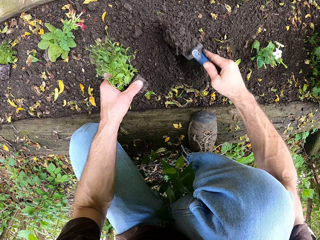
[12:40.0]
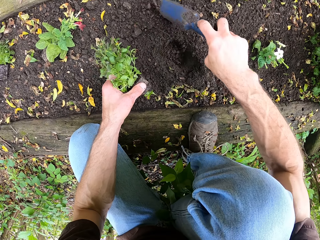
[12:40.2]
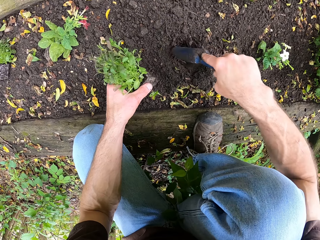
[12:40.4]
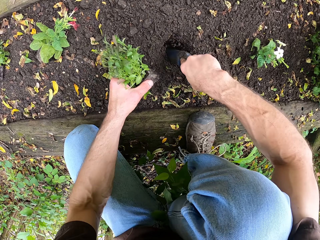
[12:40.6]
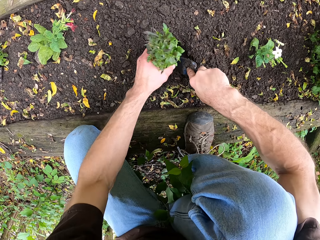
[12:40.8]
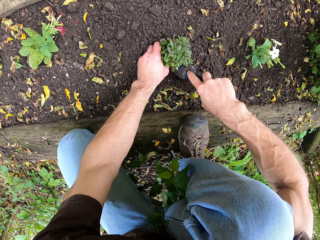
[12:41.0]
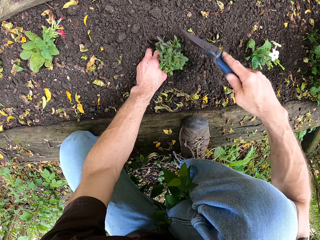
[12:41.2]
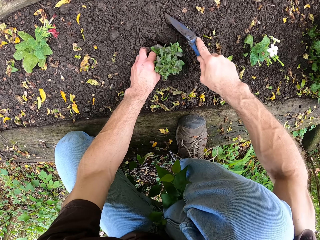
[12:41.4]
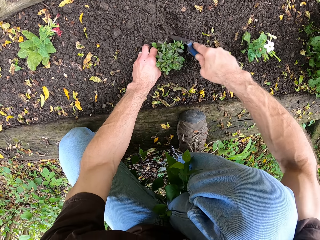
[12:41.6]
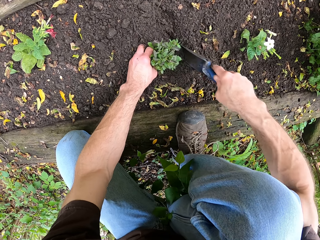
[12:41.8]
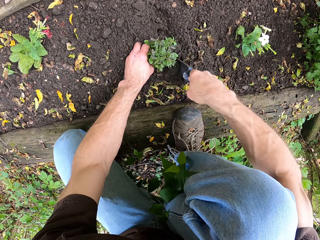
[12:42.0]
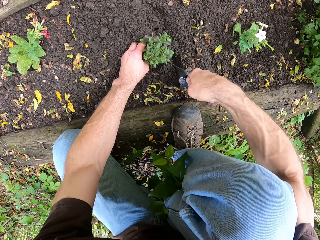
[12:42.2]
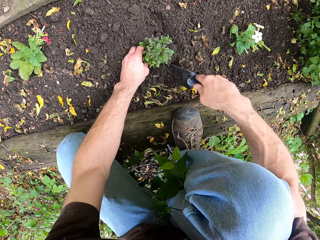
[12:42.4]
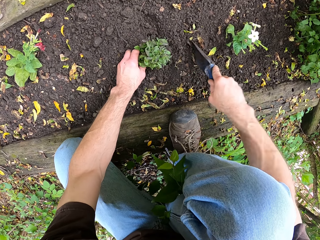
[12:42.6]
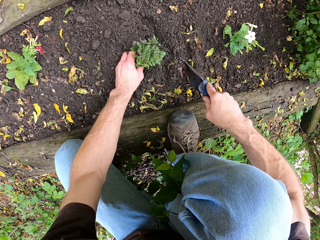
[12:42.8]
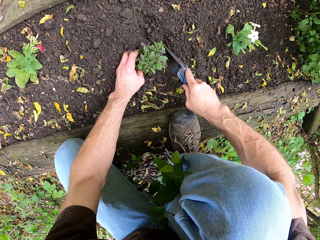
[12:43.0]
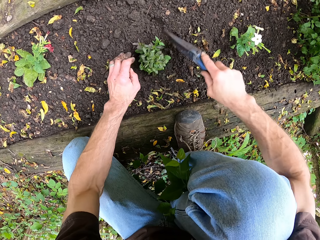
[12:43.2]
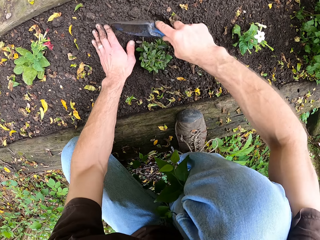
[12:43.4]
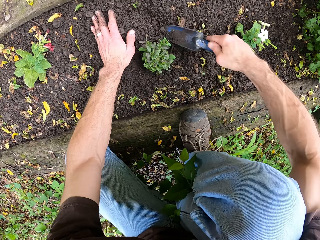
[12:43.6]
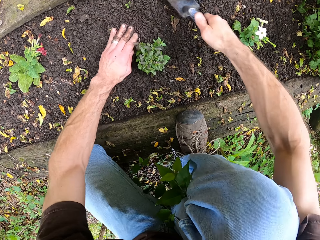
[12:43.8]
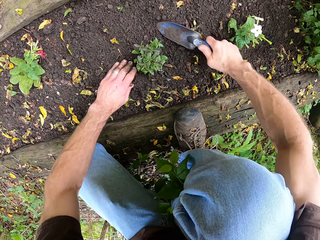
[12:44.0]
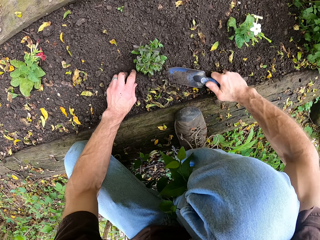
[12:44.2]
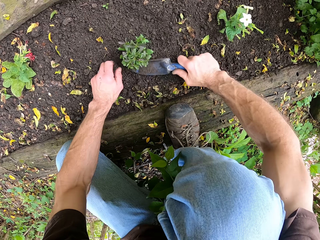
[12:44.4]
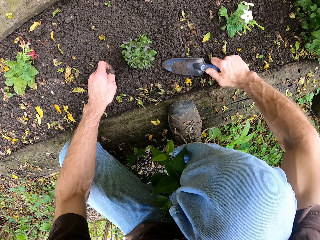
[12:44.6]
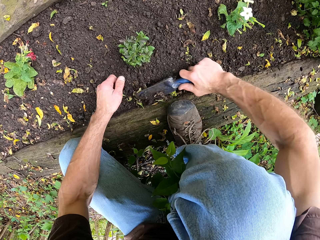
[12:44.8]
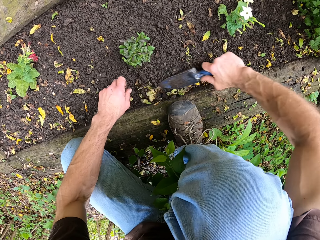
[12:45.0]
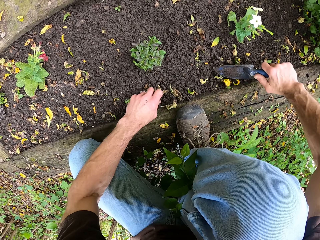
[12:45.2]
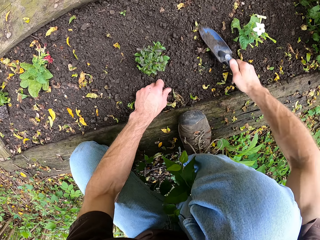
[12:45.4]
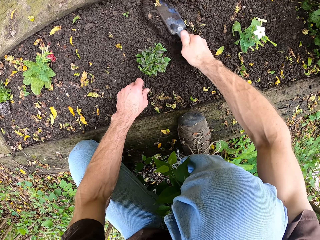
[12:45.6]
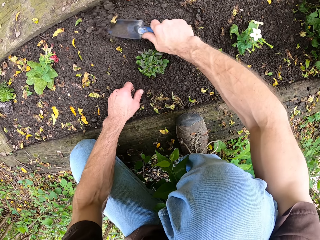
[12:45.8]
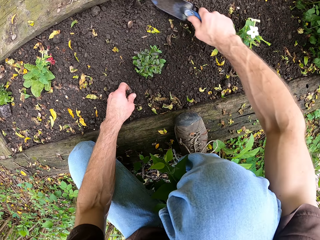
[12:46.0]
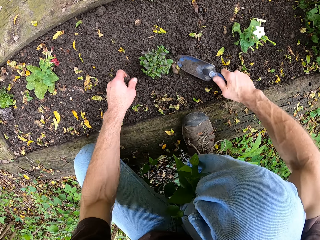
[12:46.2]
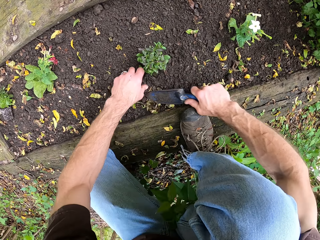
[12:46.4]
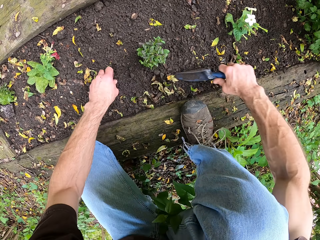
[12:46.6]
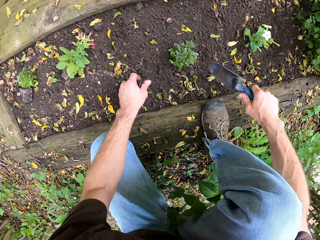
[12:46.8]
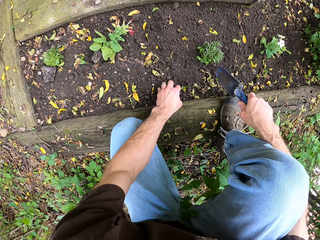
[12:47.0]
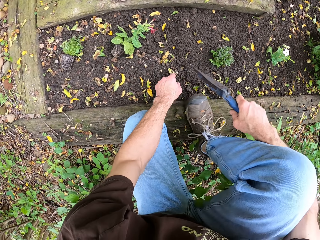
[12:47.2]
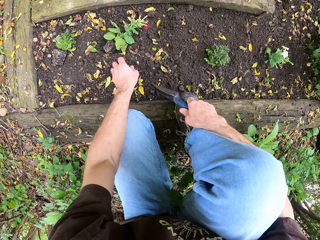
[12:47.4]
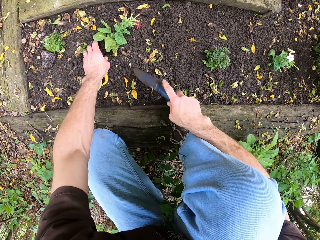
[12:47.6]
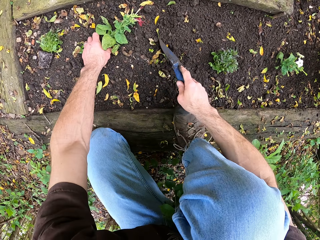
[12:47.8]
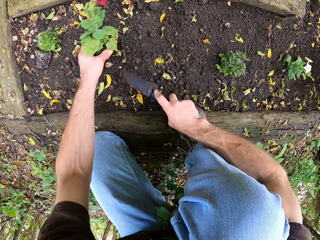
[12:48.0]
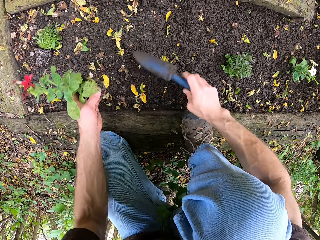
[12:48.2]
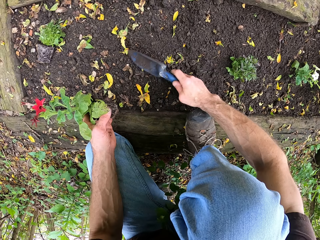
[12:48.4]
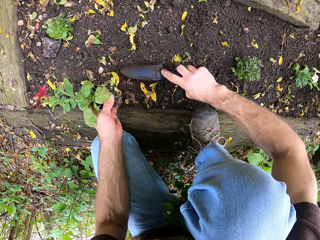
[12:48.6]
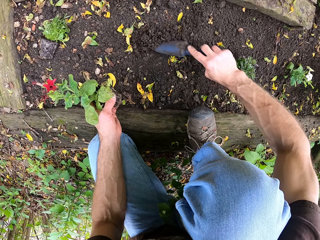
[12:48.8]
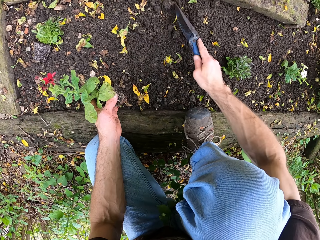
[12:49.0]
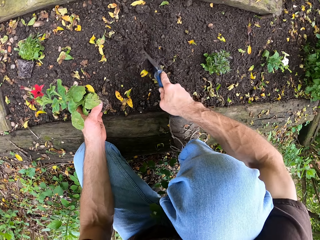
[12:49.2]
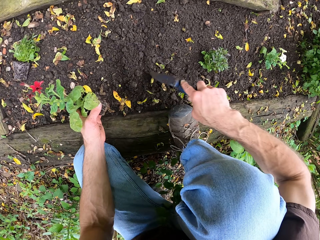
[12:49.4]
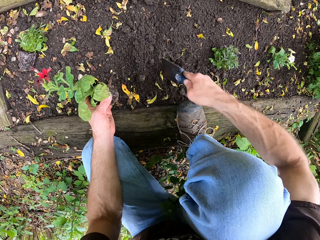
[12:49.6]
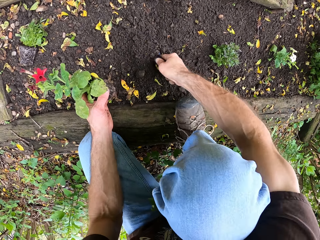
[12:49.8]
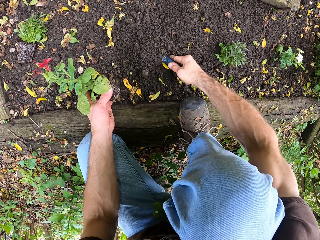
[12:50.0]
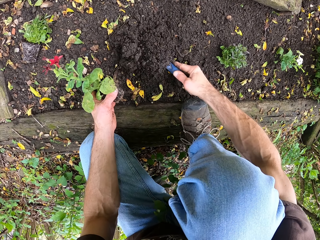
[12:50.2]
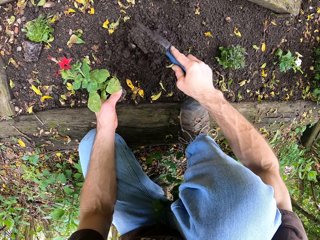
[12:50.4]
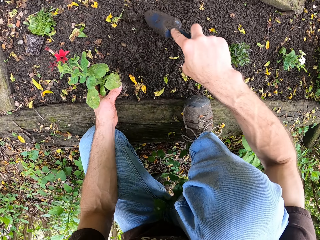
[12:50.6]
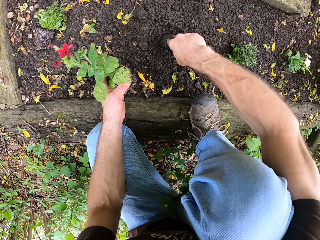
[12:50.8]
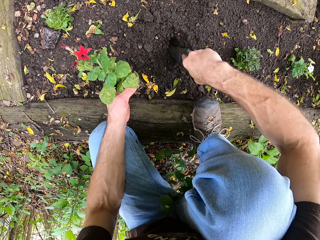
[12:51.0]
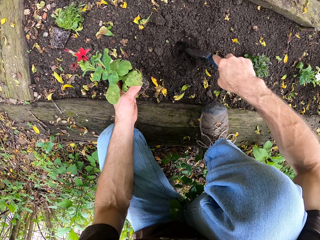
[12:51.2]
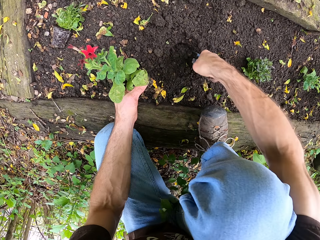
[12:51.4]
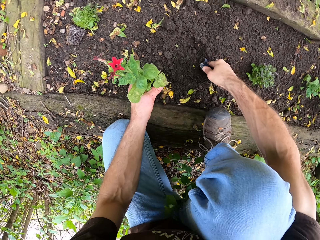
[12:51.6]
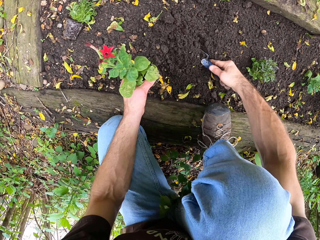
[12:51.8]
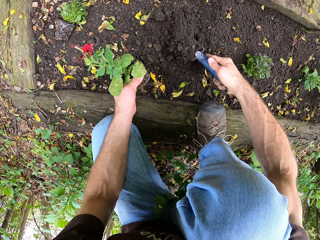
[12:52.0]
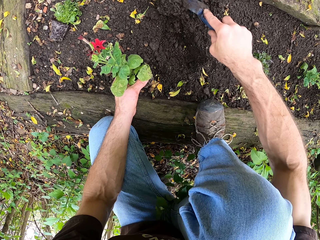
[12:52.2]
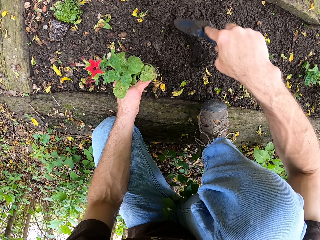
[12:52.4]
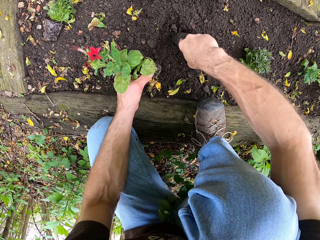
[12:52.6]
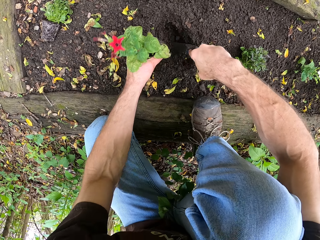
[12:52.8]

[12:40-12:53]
The camera wearer plants the young plant in the soil. They spread the soil around the plant. They clear the ground with the trowel. They pick the flower from the ground. They dig the ground with the trowel. They spread the soil. They scoop out the soil.

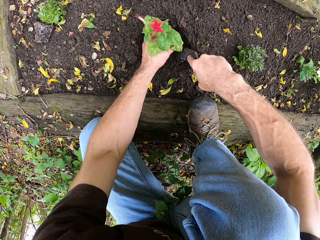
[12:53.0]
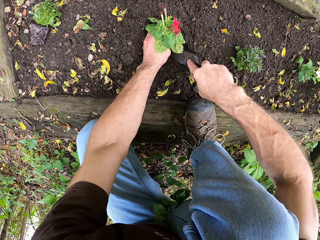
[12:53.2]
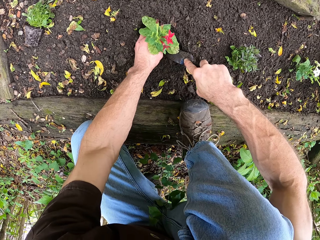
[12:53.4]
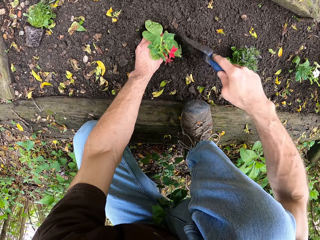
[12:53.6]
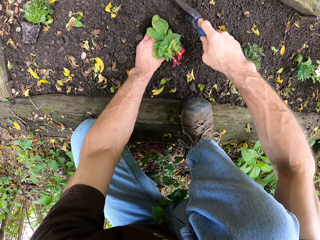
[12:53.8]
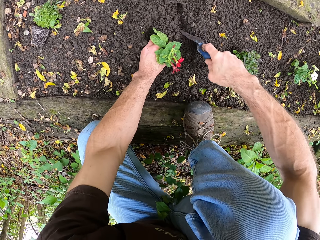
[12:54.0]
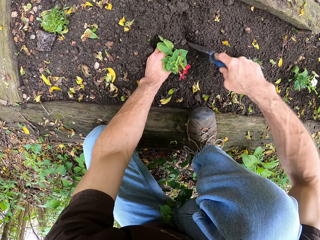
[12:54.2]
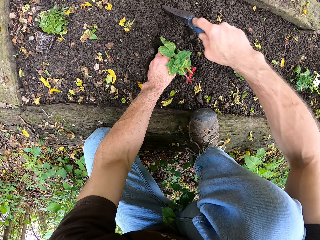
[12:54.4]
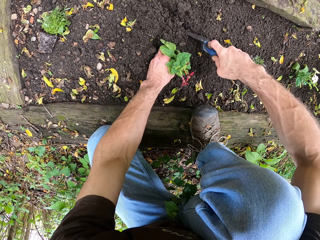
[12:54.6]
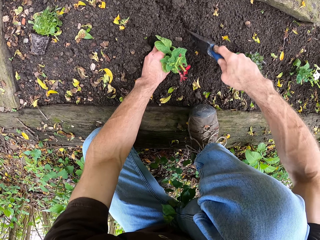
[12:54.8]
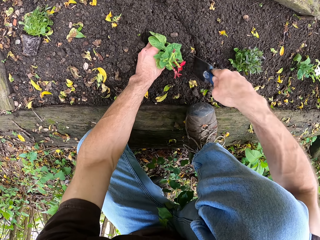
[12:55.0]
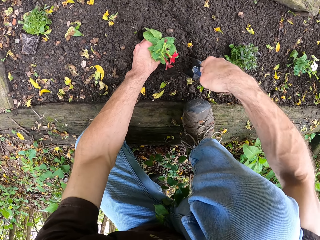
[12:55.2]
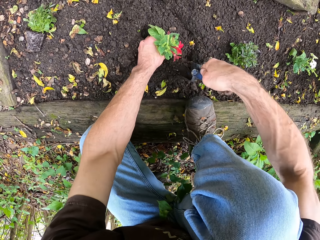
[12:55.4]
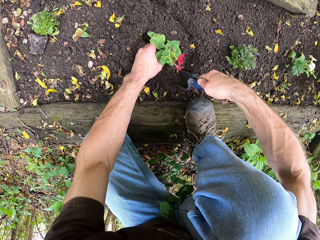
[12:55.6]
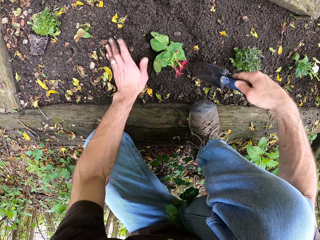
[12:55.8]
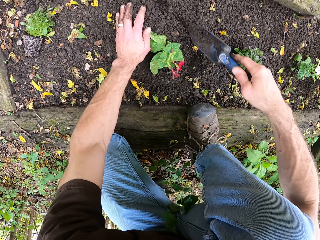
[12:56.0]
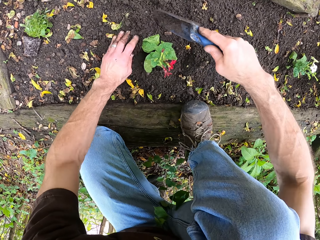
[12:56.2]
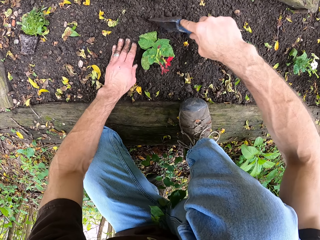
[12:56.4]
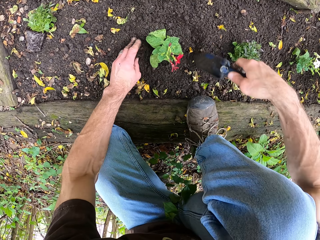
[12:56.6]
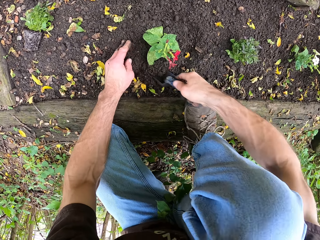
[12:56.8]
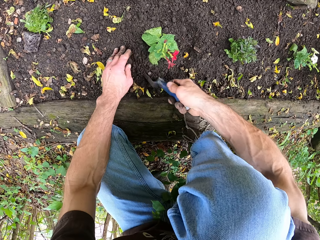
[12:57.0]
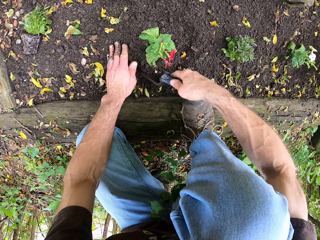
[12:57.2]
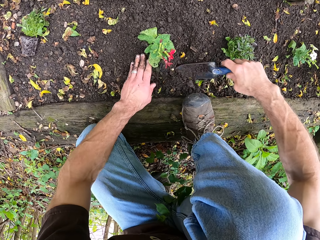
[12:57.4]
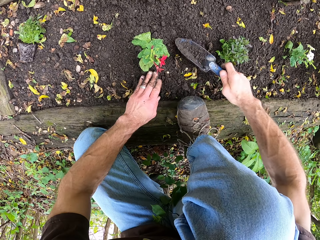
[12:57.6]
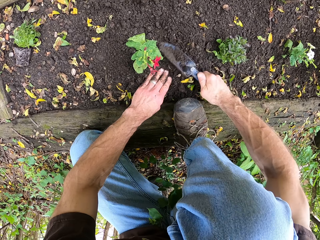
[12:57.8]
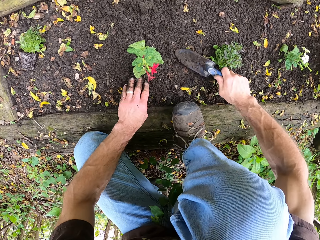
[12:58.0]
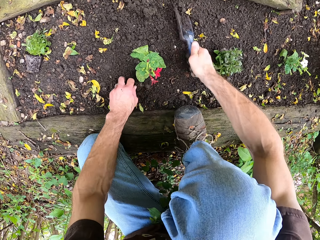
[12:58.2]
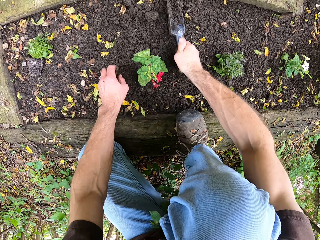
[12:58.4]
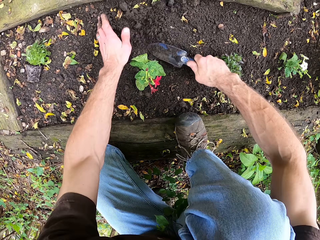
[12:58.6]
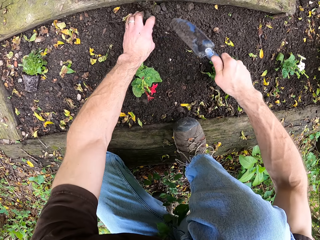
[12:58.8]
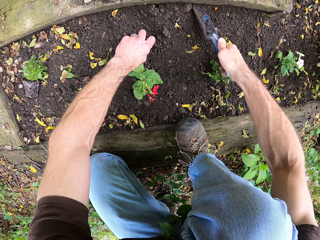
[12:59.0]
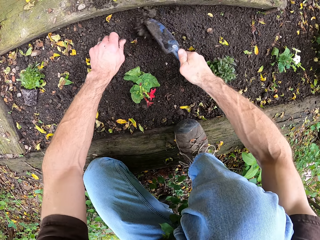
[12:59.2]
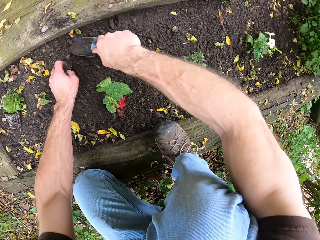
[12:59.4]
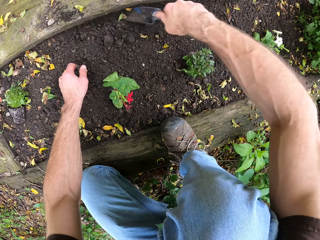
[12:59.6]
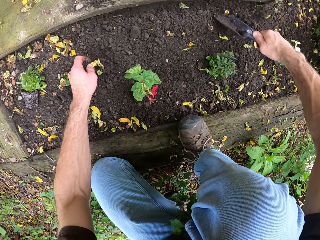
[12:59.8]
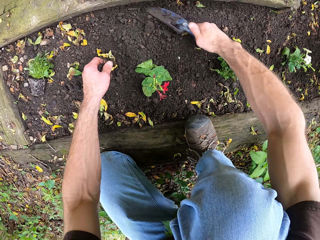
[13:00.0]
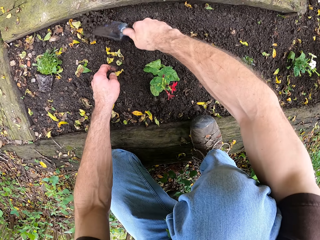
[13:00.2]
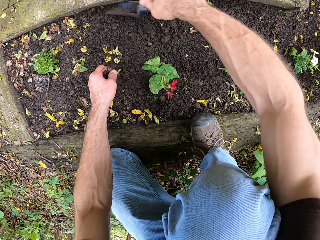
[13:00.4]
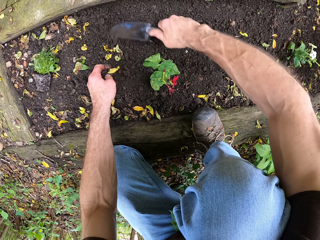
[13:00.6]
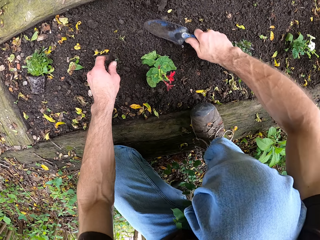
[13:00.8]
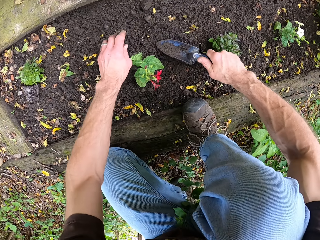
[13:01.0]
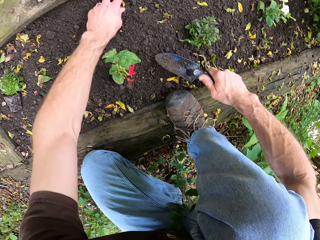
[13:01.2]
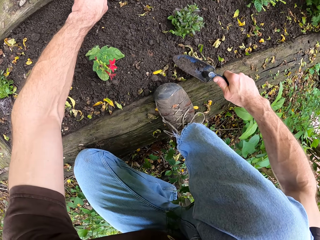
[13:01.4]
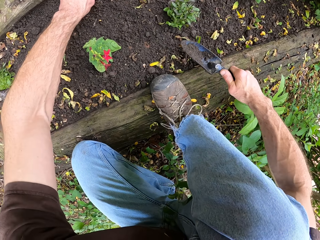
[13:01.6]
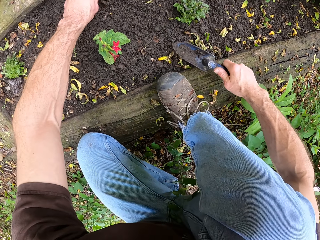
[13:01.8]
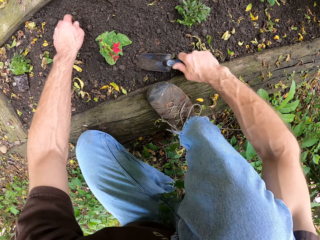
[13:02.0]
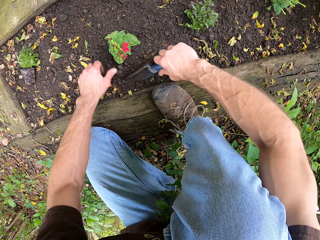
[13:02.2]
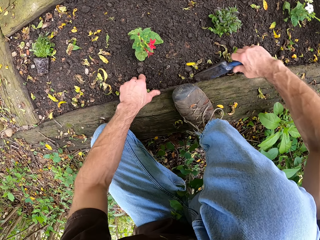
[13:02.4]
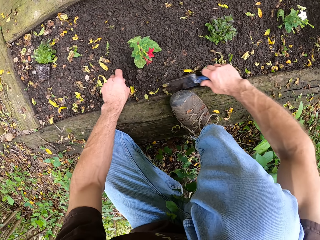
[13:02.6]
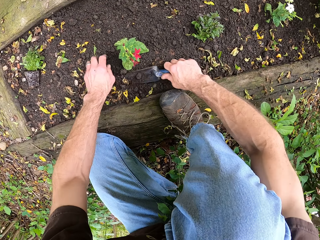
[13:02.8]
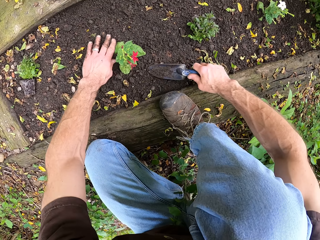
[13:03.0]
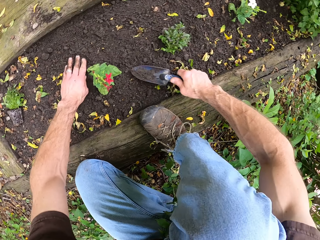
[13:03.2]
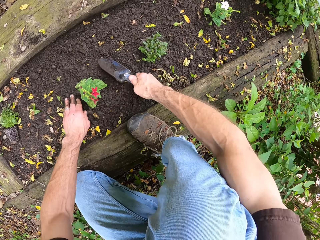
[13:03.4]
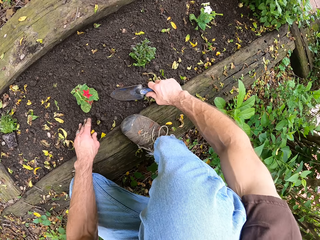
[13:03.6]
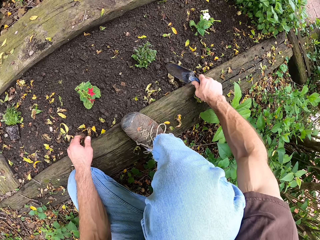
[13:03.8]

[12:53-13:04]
The camera wearer plants the flower plant in the soil. They spread the soil around the flower plant. They clear the ground with the trowel.
